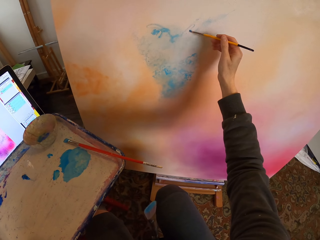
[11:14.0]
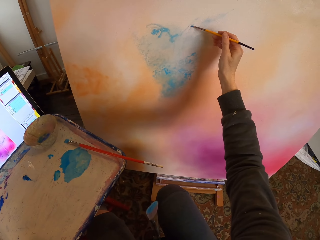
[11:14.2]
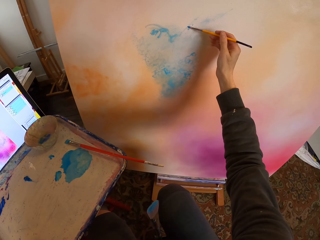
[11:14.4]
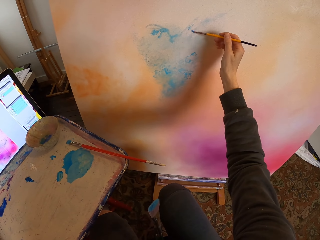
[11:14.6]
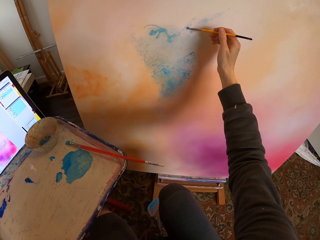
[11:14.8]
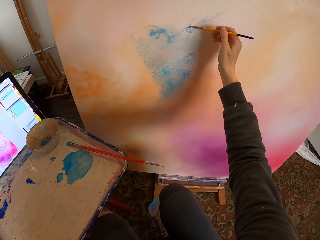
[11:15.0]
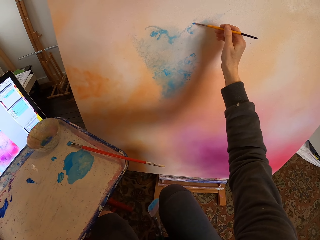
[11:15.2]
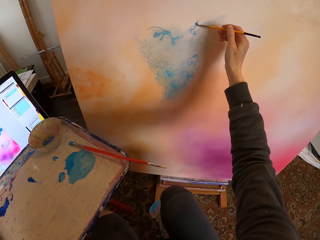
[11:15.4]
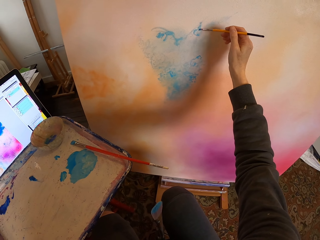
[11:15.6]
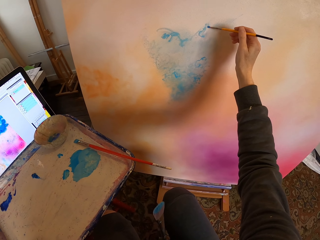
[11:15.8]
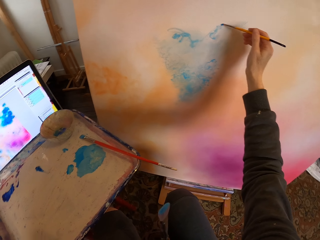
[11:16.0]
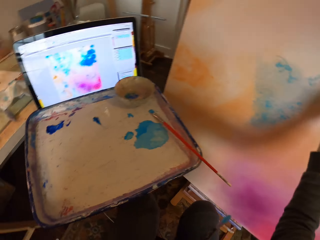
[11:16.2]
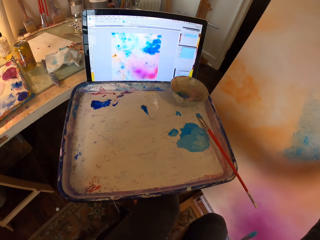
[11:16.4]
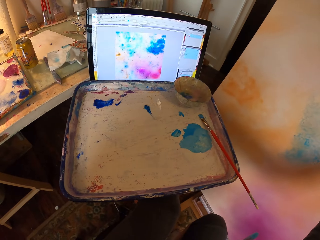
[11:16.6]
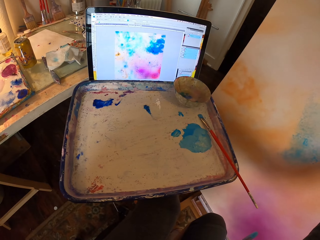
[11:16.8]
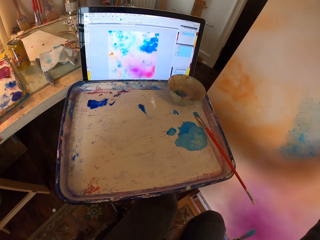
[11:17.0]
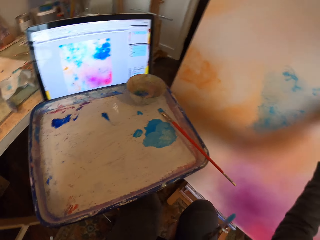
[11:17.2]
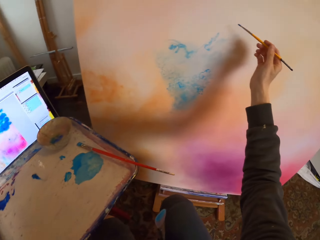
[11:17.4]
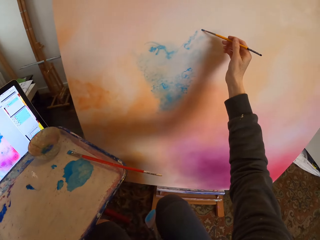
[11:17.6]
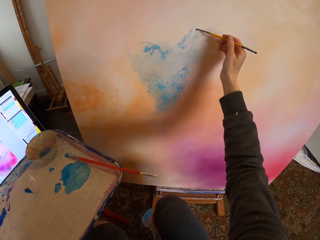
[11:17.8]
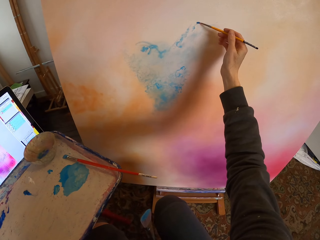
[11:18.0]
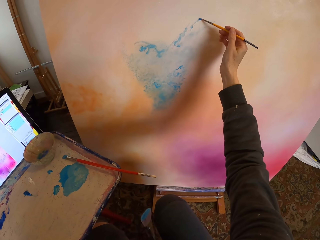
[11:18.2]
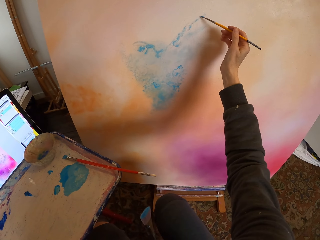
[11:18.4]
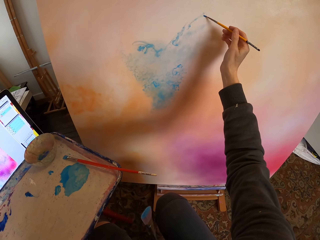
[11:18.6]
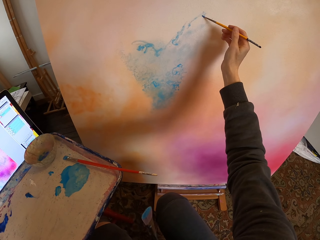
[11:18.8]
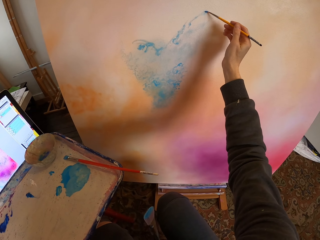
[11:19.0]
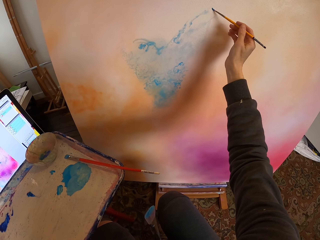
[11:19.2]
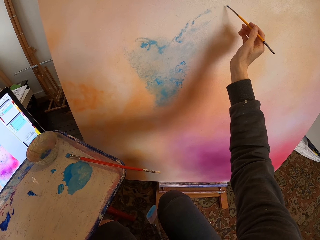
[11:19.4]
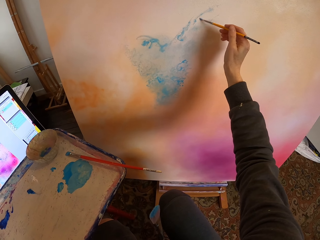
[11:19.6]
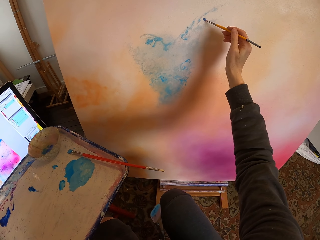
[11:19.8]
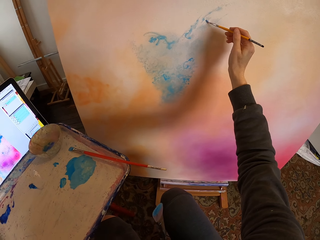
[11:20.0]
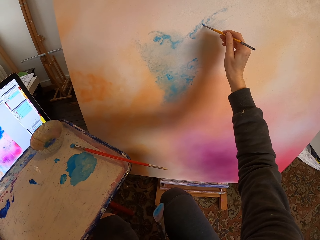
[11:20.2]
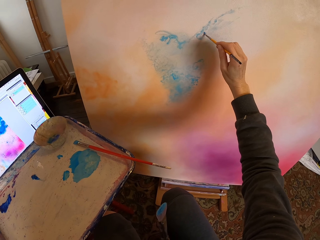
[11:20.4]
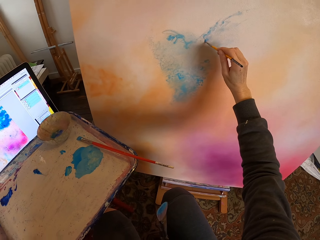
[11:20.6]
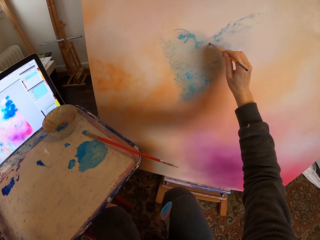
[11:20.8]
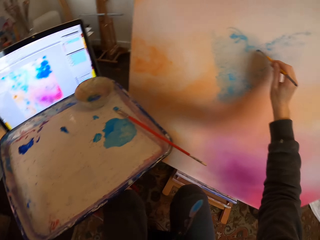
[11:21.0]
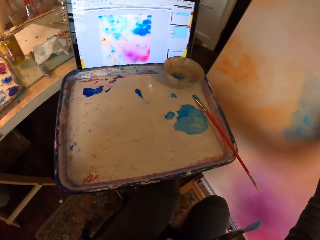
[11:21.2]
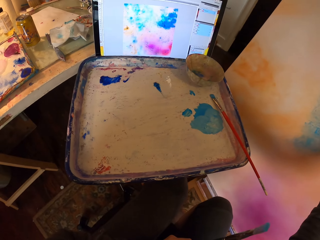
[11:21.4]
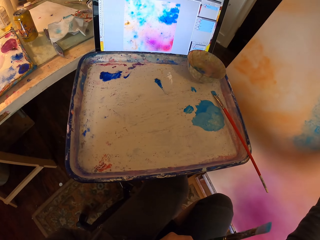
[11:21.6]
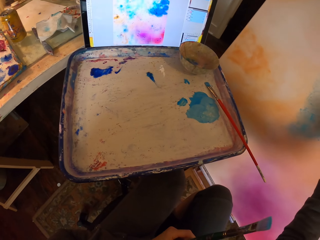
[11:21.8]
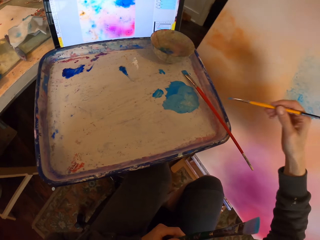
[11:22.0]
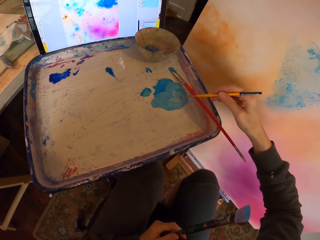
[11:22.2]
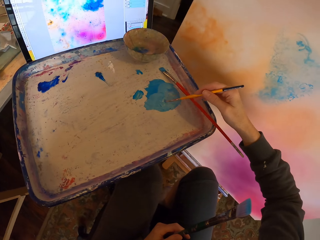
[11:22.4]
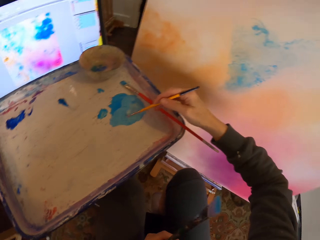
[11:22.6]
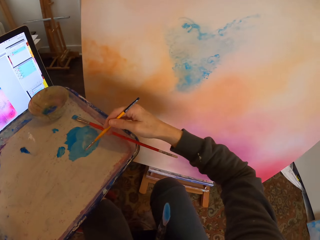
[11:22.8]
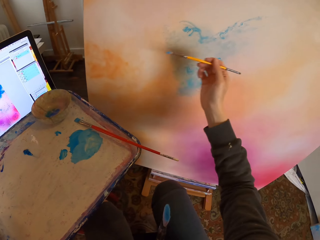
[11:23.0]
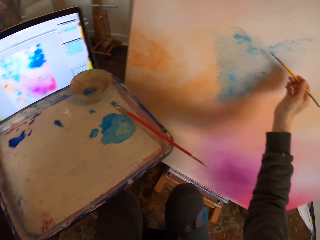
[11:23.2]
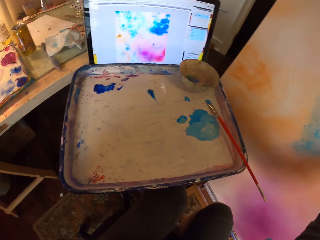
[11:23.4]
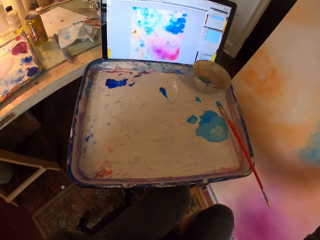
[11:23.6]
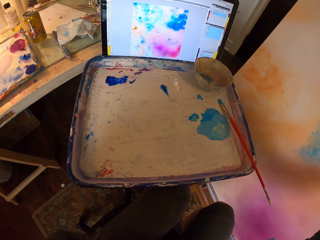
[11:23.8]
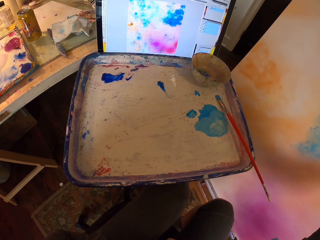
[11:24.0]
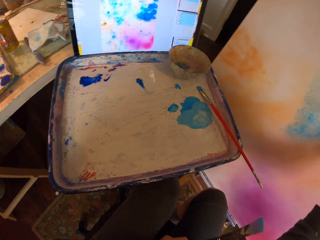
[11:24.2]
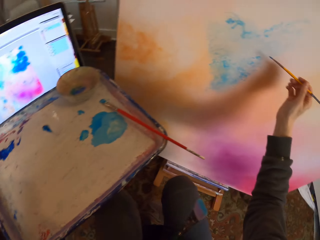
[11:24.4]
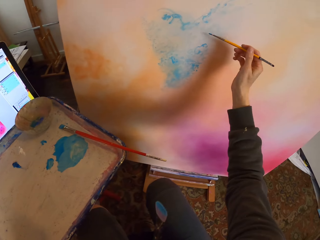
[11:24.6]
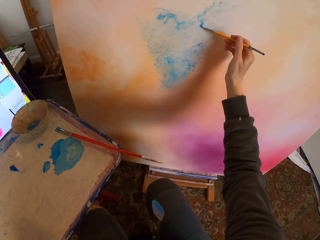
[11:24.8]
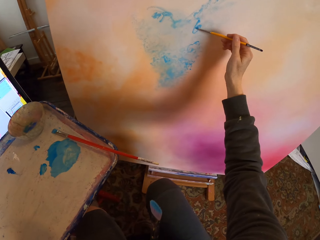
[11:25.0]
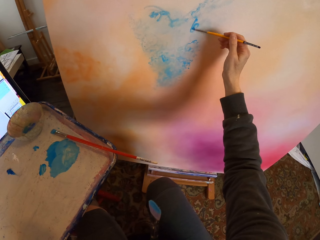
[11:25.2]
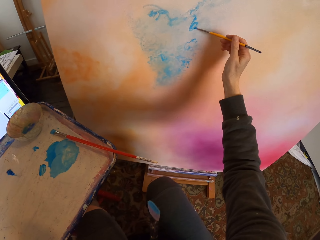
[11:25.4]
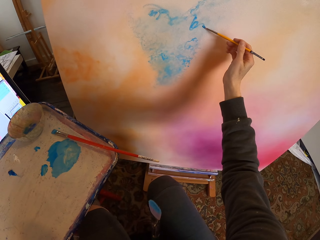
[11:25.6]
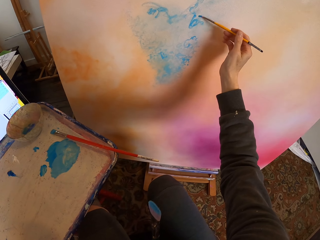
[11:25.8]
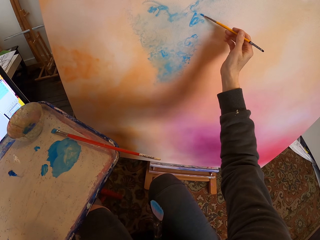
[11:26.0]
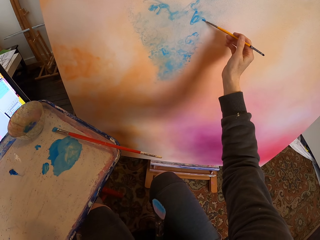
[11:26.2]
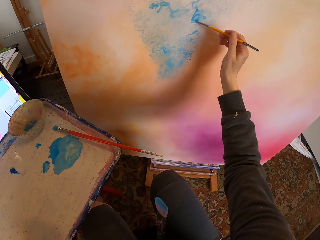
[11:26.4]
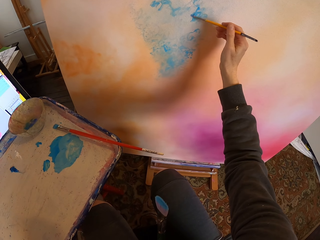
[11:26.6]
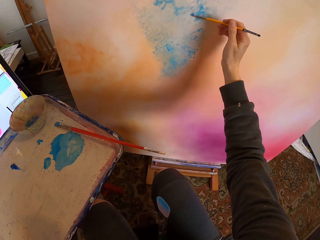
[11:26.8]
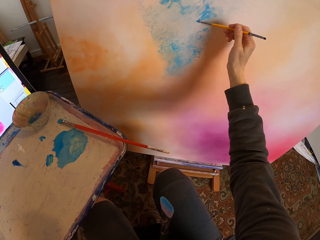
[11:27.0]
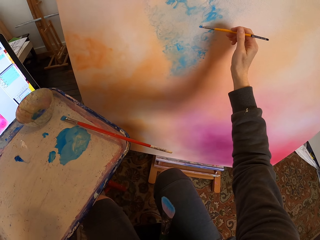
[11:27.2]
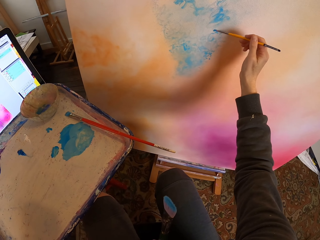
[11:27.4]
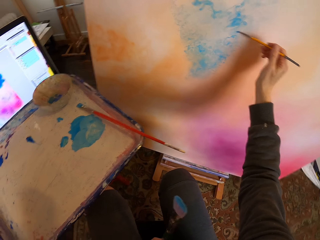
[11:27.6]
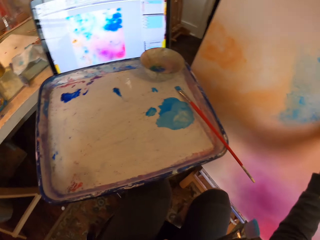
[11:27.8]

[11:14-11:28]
The camera wearer paints on the painting board. They scoop paint on the painting tray with the paintbrush. They paint using the paint brush on the painting board as they copy from the screen.

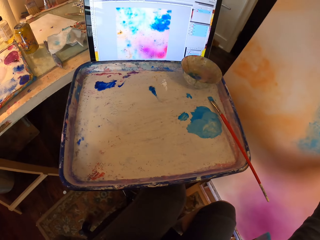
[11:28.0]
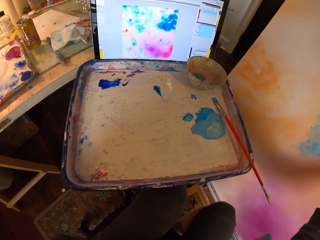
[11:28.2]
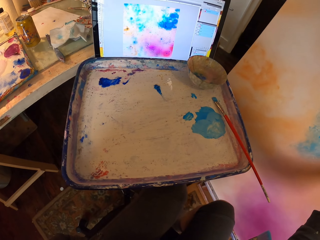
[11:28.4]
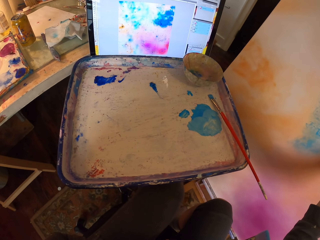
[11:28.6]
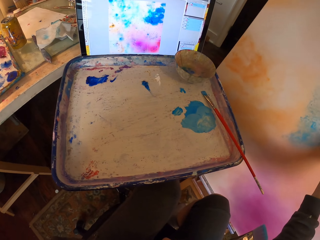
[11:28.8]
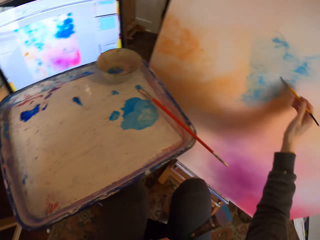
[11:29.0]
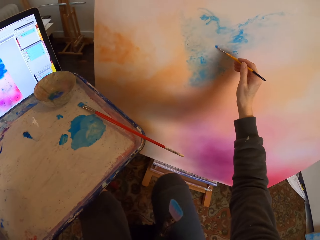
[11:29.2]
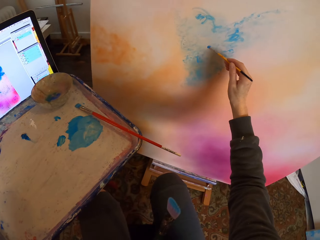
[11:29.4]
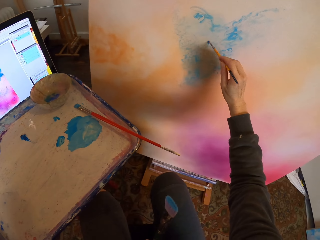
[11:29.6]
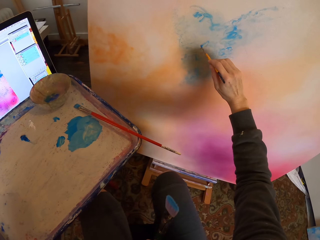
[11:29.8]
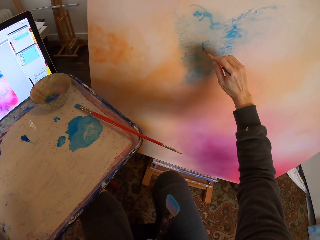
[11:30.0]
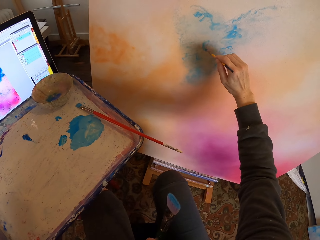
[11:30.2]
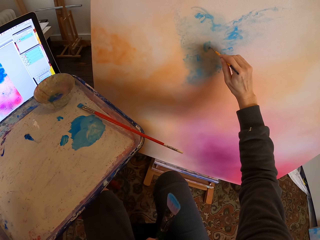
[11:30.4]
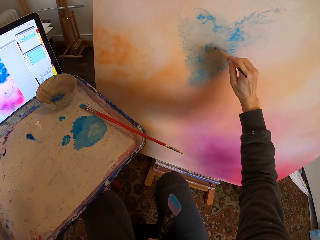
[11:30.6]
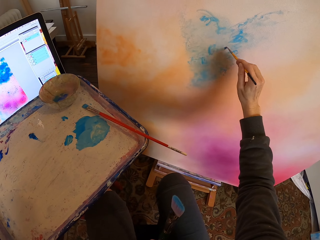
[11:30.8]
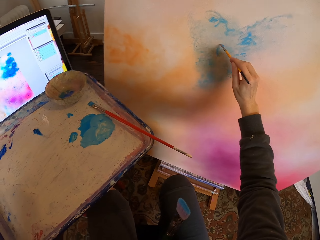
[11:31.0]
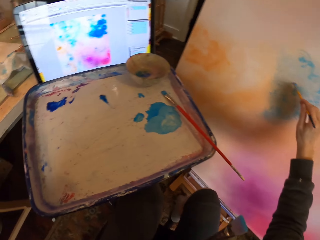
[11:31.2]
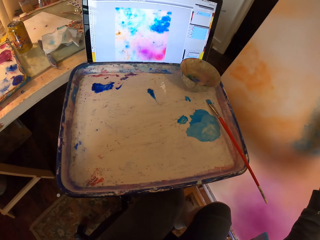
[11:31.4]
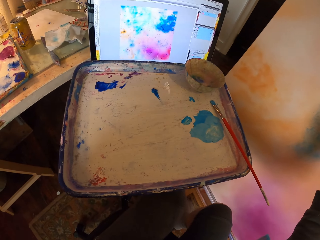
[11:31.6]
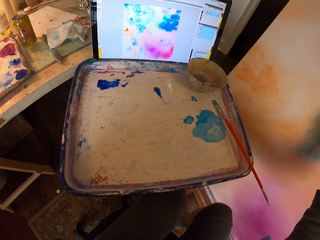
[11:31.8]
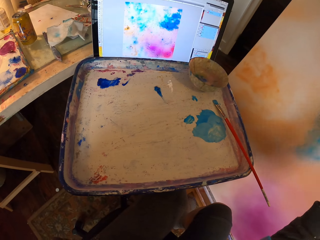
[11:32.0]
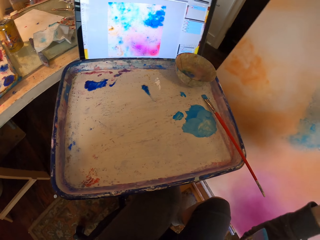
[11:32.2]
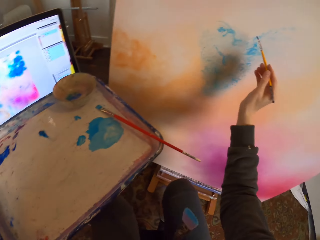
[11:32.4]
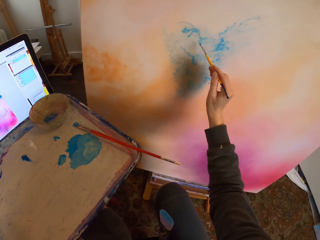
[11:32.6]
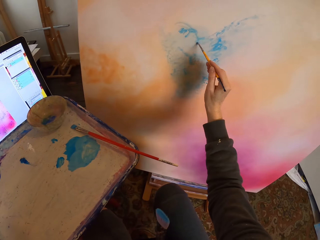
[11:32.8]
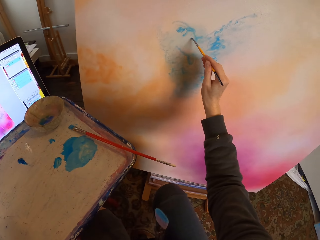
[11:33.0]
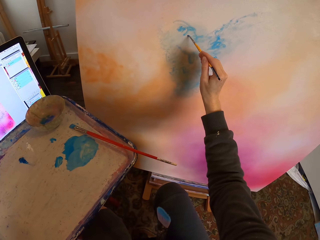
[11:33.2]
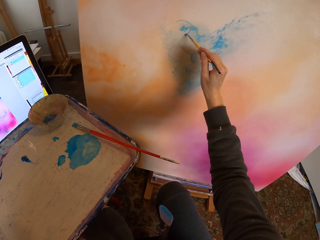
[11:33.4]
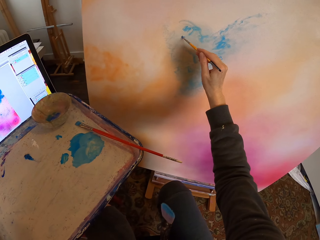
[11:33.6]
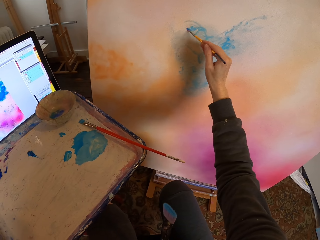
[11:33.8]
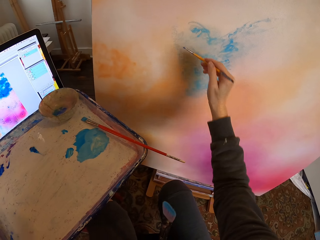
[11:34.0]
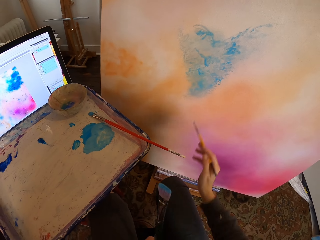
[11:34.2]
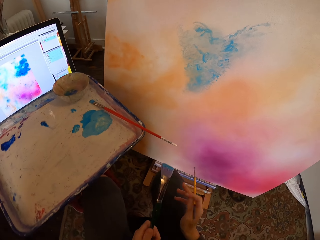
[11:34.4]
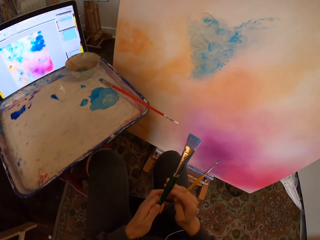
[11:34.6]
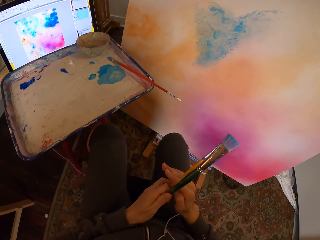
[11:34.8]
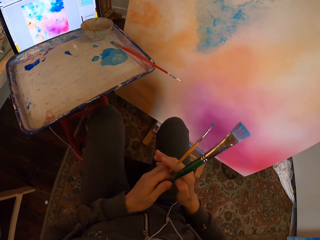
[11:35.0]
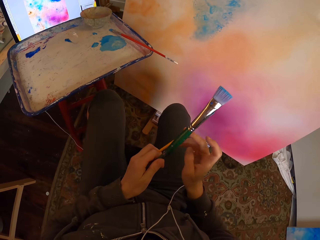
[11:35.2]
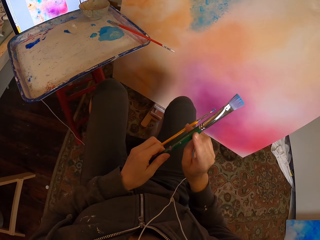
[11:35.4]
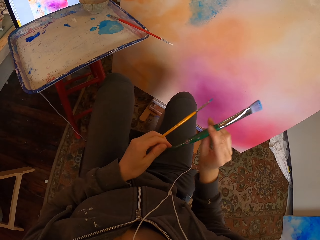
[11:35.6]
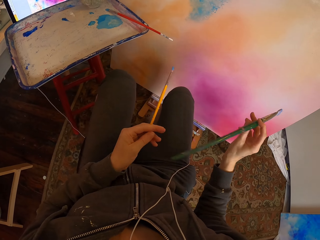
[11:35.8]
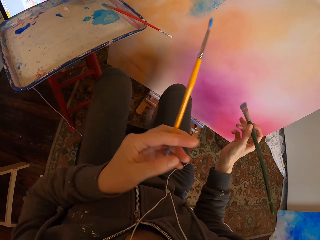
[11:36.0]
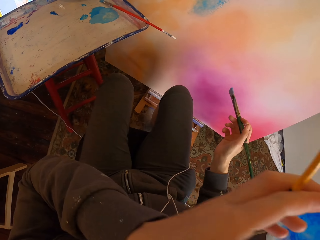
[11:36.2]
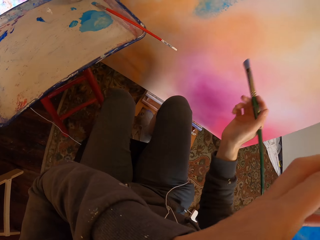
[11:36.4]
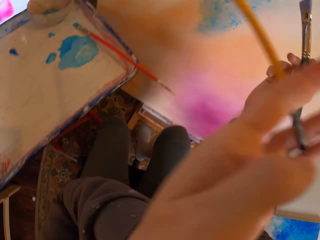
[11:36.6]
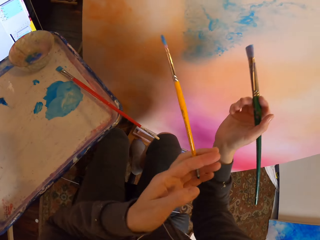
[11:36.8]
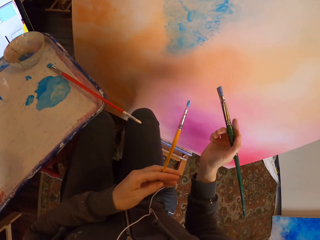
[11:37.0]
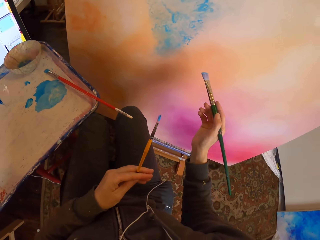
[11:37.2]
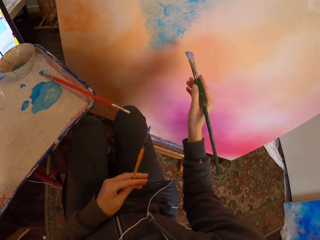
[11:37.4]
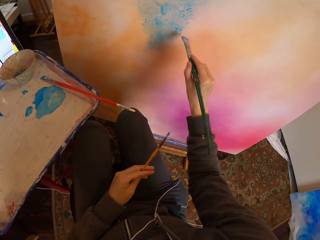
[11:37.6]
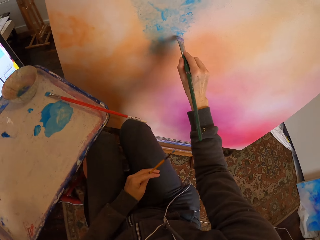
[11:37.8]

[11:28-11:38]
The camera wearer exchanges paintbrushes in hands. They wipe their face with a hand.
